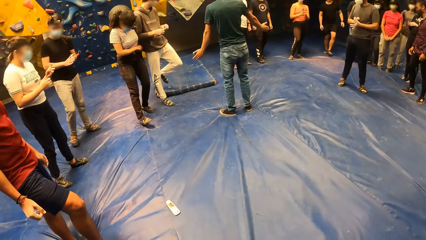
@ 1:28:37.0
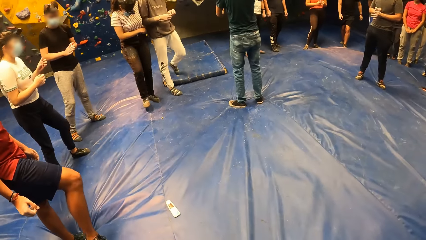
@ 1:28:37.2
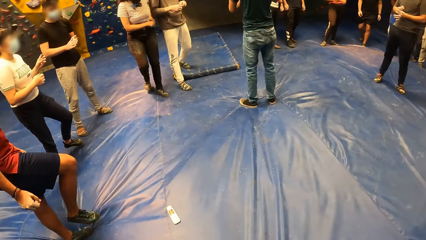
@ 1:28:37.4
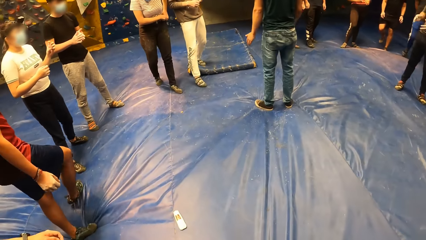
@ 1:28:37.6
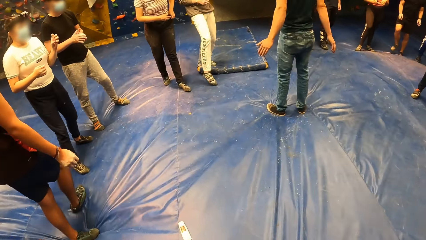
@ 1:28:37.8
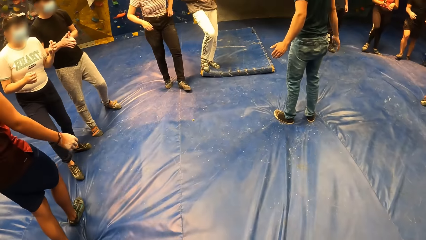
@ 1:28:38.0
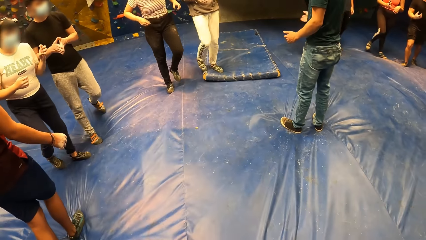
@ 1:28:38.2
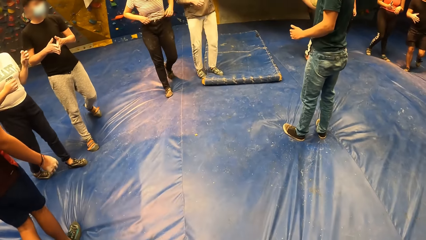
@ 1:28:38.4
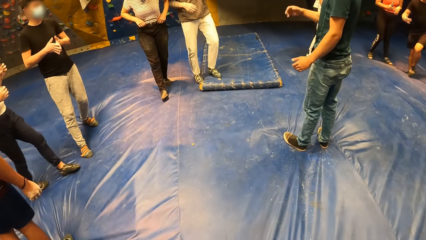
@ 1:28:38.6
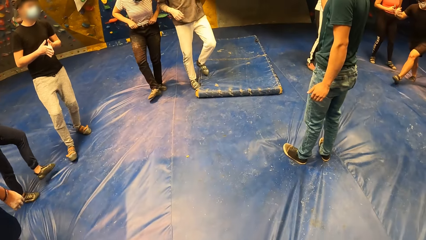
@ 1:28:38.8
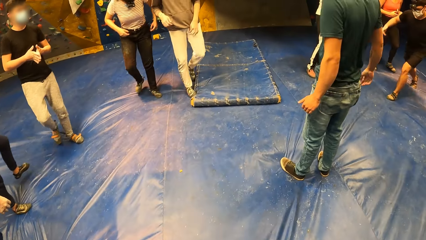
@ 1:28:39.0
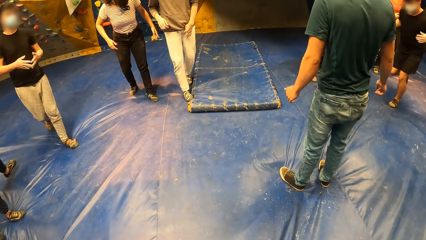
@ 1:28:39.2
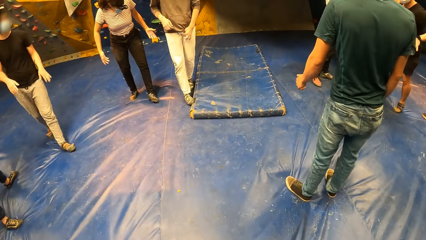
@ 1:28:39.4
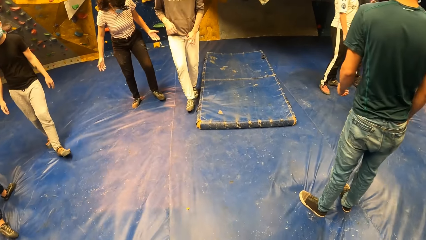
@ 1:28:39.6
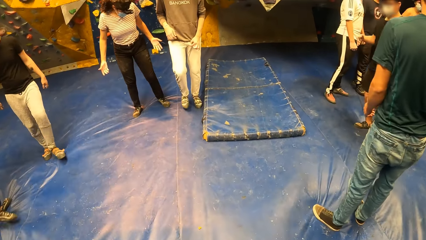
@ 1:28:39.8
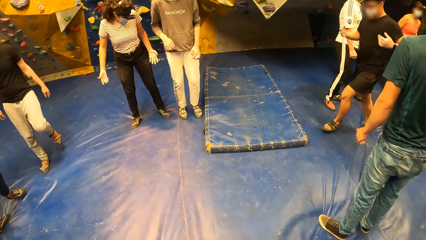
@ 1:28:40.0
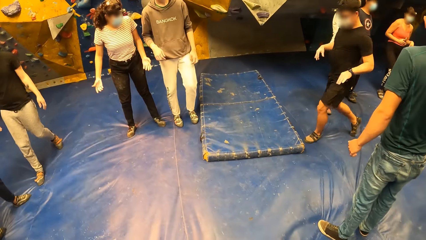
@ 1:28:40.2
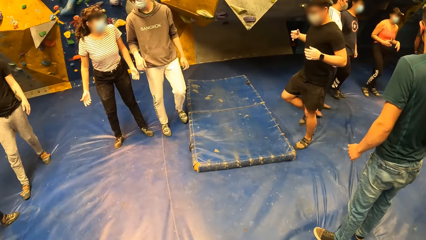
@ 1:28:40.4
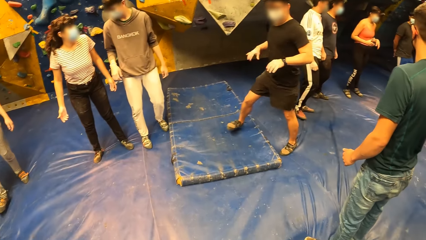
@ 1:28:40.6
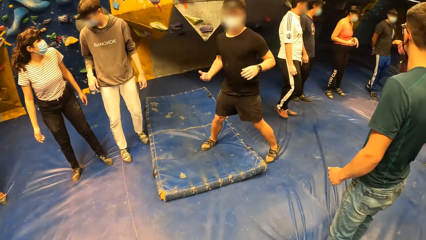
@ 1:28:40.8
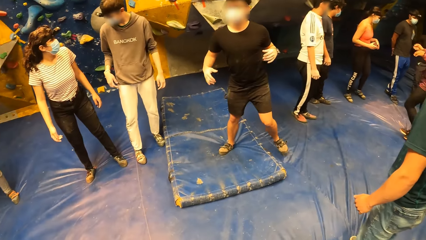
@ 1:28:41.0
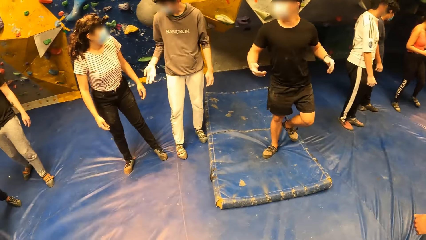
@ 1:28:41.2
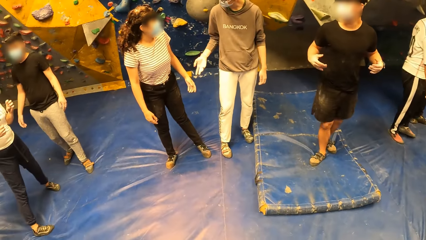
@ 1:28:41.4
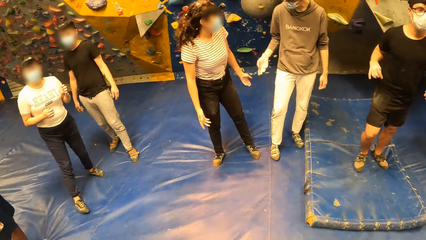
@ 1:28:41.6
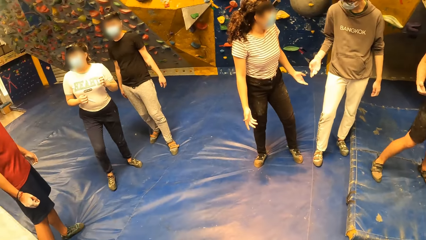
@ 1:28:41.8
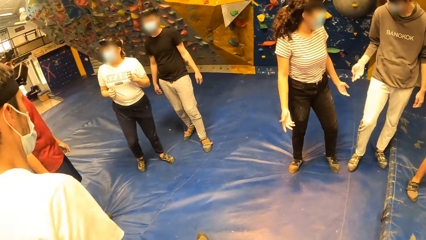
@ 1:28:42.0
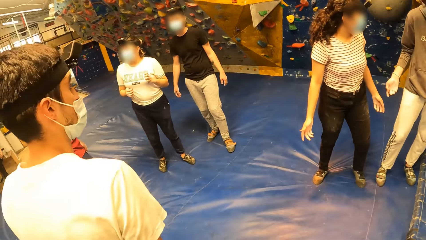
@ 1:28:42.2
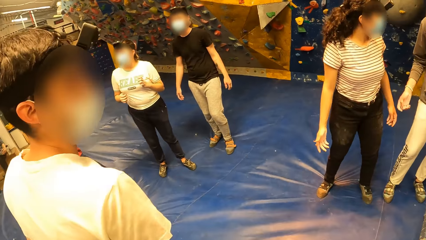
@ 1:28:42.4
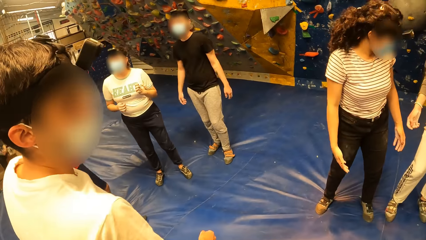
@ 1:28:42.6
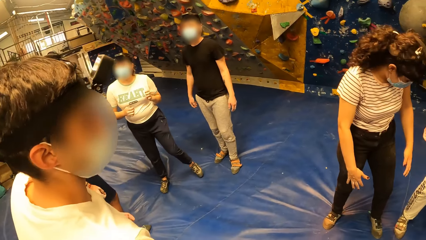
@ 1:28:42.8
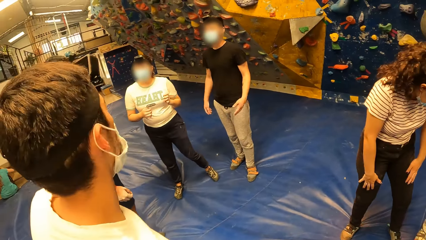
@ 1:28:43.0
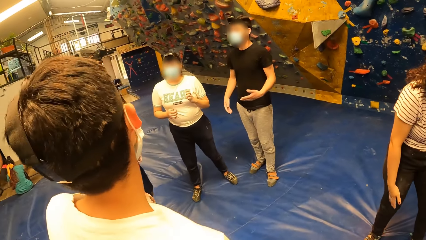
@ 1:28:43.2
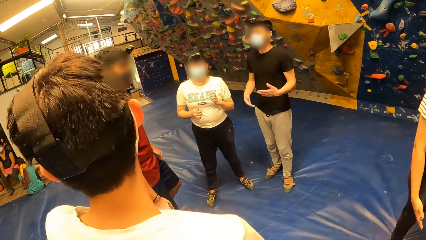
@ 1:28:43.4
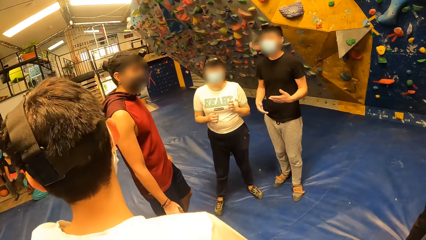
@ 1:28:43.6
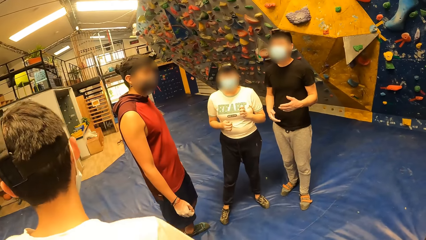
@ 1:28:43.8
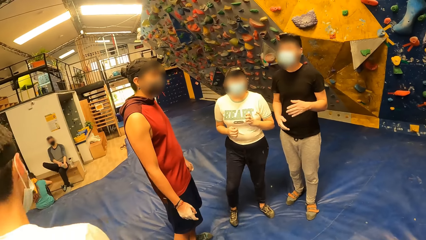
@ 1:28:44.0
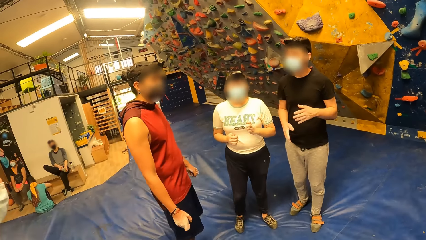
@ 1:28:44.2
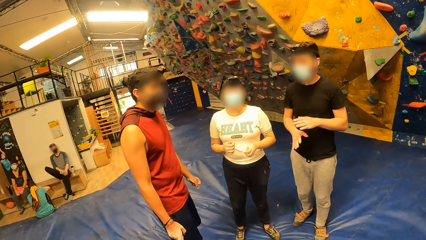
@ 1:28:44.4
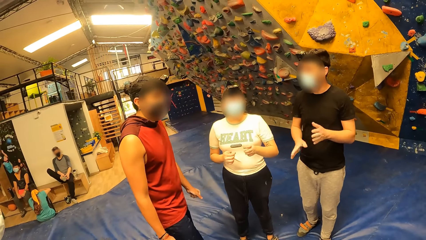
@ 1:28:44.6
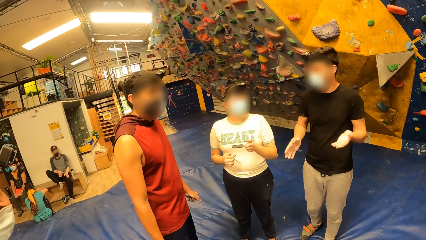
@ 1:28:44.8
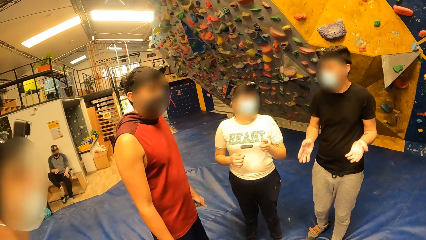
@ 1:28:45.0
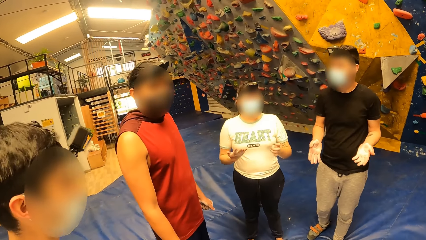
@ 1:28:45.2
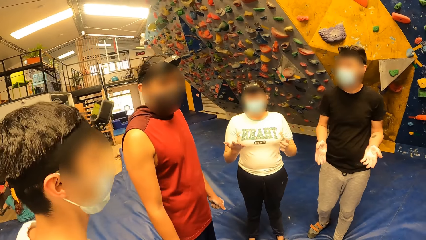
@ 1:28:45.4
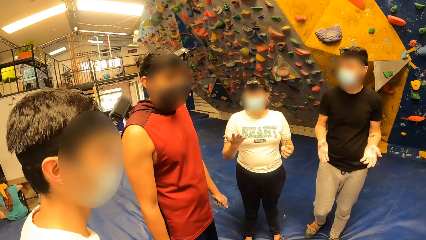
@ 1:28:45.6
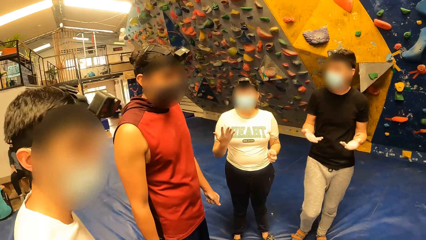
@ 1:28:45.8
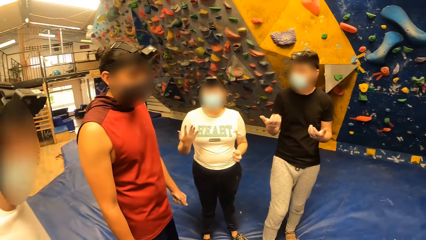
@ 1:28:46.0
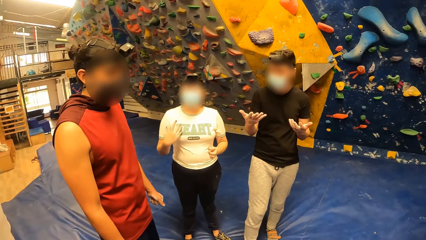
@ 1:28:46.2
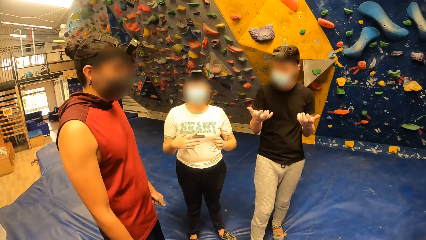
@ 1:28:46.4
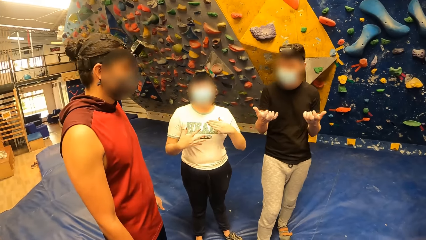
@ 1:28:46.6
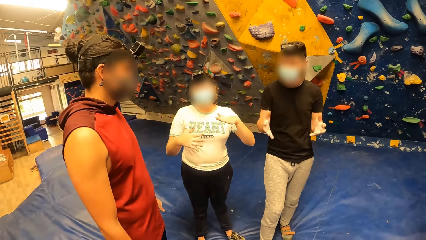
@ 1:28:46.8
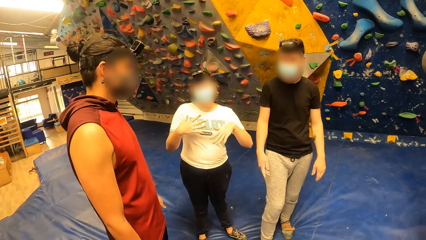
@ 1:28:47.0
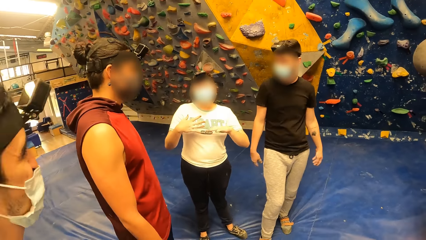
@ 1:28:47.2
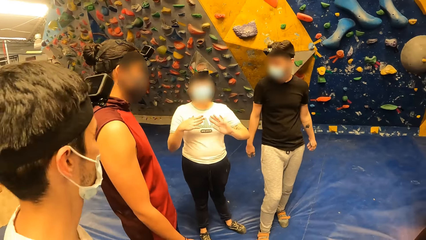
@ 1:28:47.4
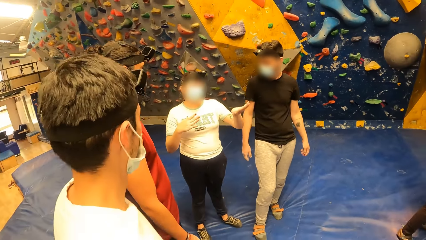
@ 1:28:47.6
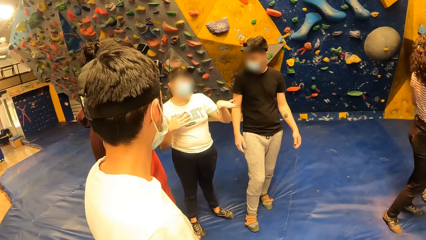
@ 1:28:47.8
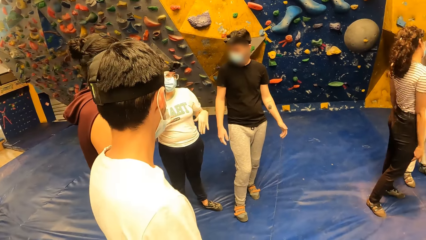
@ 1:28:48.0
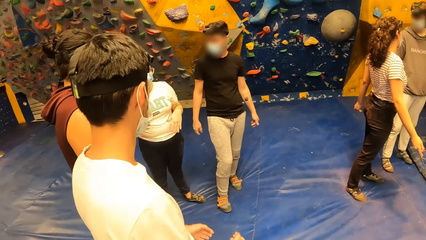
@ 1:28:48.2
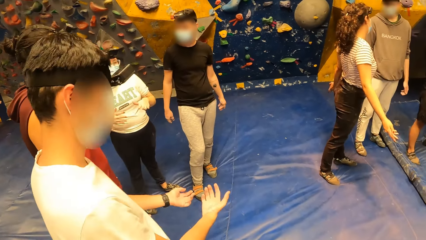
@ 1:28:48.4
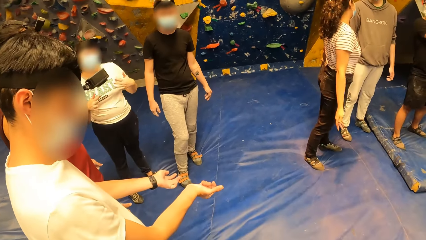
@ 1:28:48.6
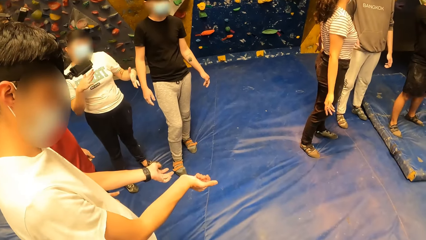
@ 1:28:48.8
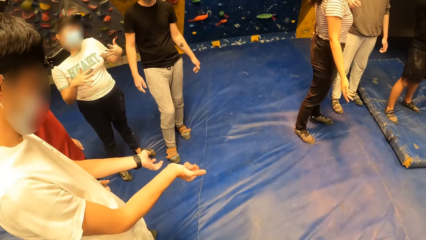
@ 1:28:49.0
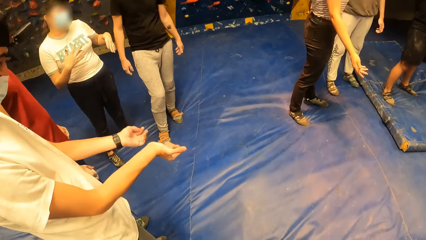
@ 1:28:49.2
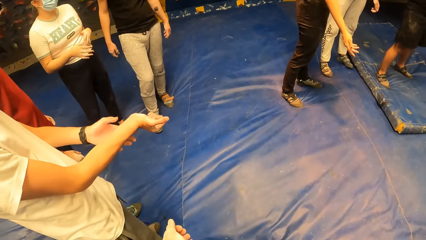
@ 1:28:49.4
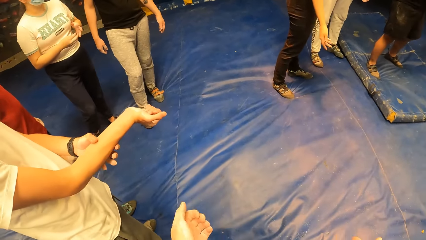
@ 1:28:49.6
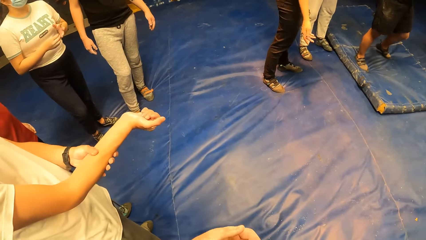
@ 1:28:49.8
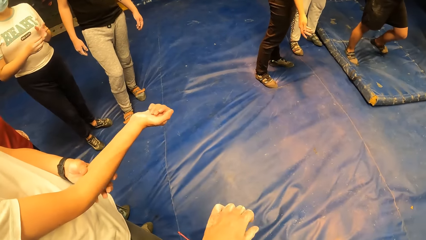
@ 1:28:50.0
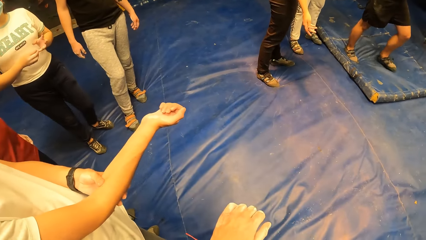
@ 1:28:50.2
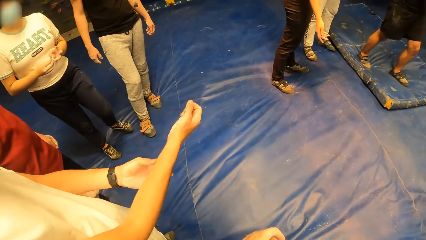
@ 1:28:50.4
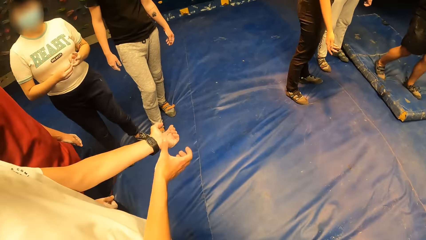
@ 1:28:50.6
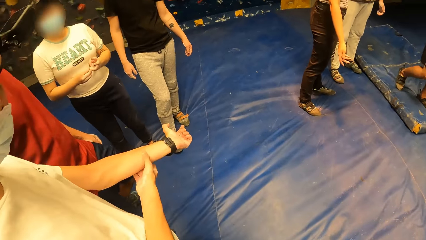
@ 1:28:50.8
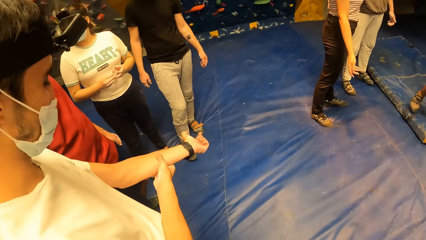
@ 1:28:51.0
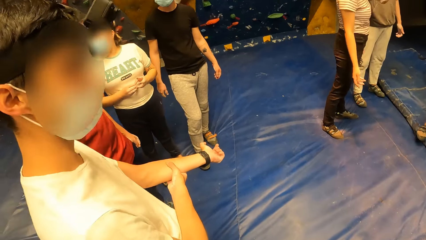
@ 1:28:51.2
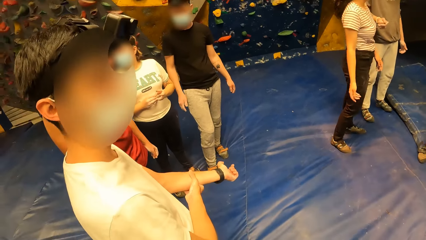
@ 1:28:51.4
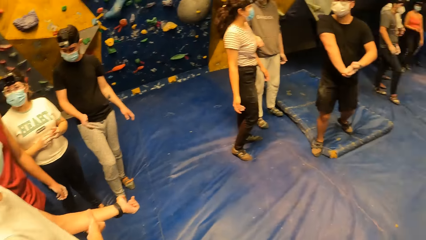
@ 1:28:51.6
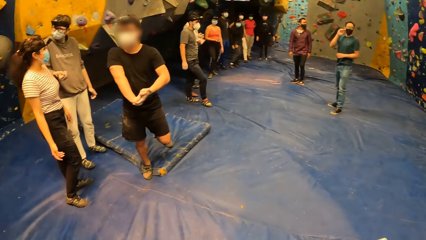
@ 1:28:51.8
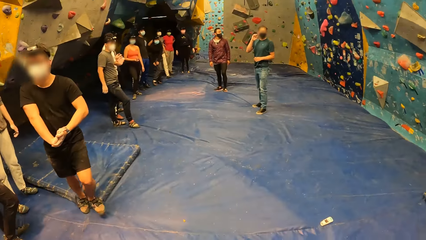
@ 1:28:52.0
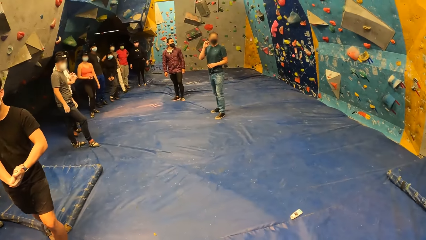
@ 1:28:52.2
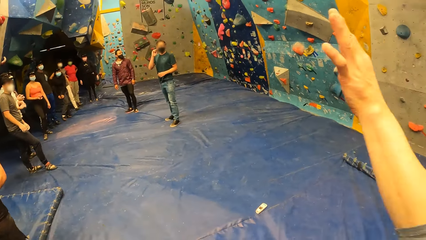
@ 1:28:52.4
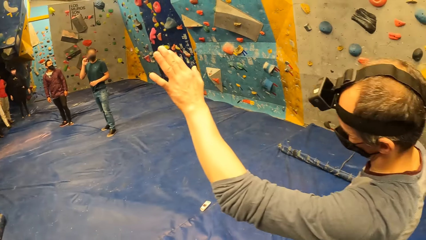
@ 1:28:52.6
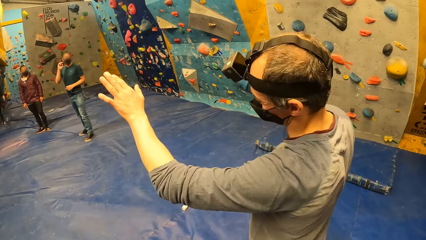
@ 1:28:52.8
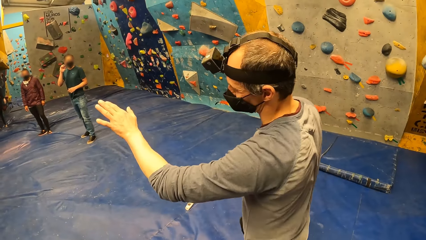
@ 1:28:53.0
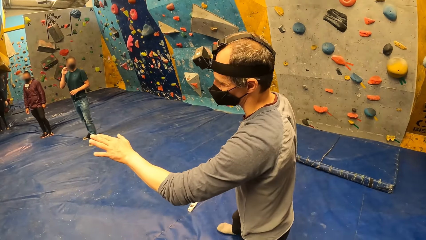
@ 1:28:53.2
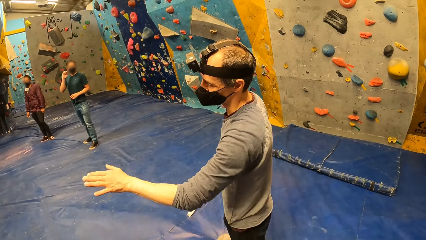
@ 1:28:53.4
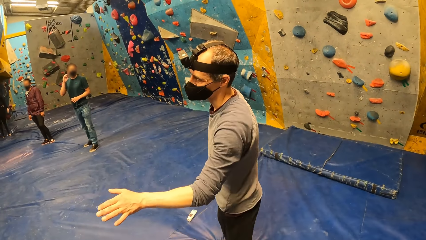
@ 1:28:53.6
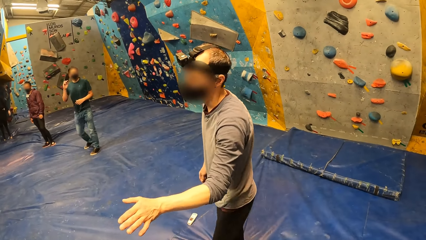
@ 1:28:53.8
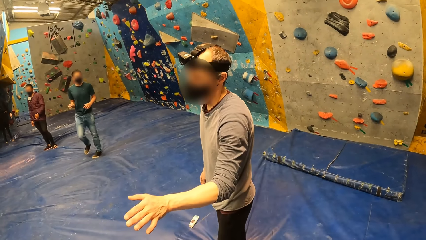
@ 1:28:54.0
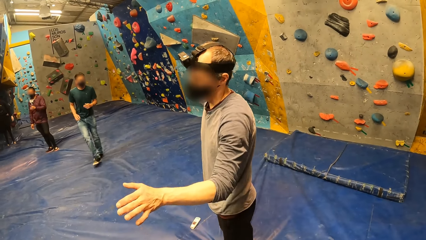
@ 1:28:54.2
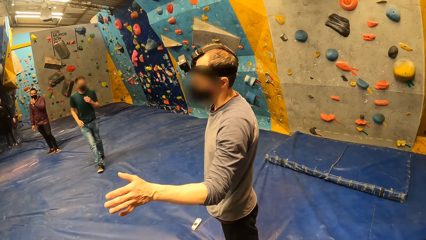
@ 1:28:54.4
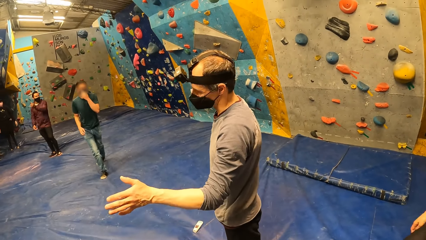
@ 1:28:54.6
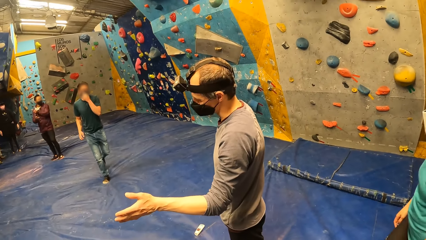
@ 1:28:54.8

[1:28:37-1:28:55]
The camera wearer walks on the floor. They stand on the floor.
